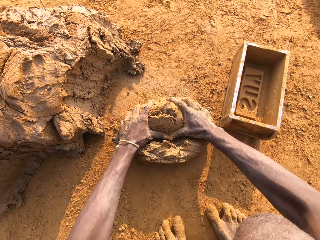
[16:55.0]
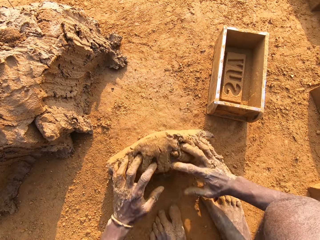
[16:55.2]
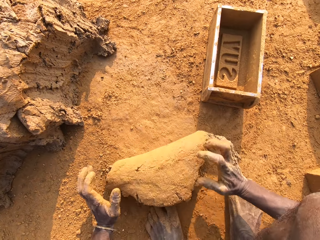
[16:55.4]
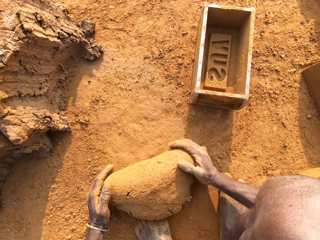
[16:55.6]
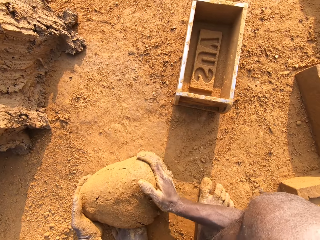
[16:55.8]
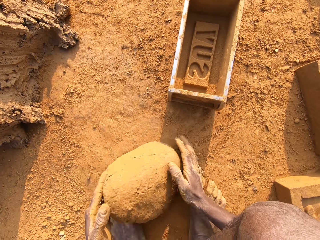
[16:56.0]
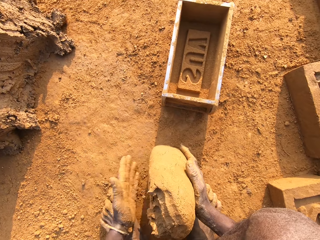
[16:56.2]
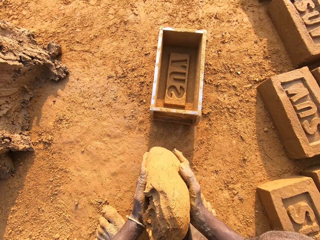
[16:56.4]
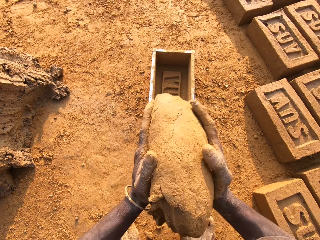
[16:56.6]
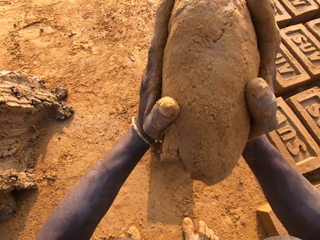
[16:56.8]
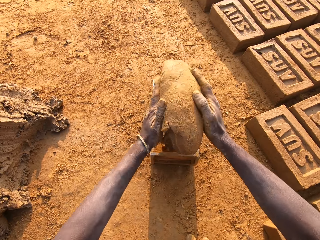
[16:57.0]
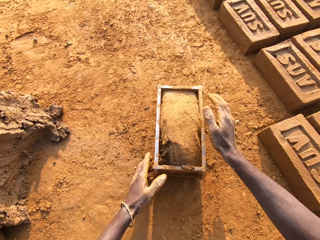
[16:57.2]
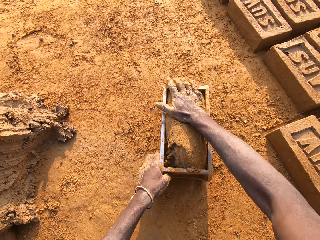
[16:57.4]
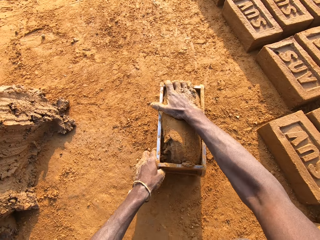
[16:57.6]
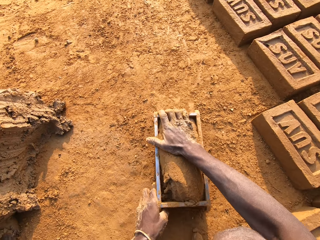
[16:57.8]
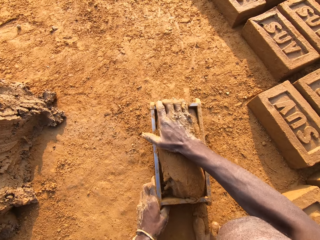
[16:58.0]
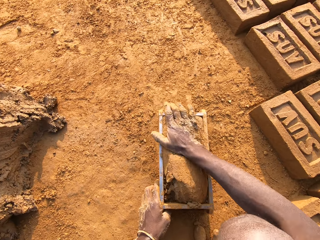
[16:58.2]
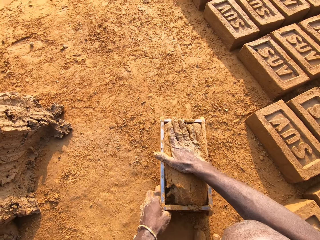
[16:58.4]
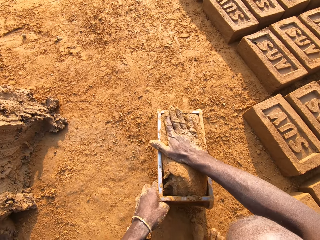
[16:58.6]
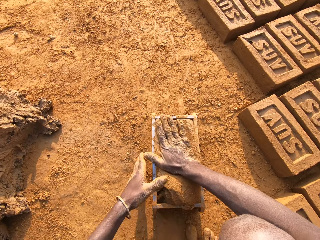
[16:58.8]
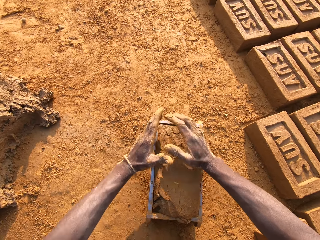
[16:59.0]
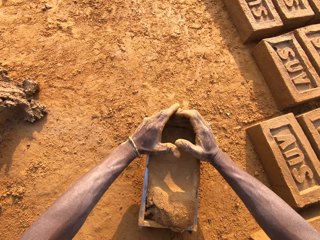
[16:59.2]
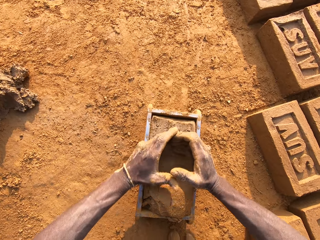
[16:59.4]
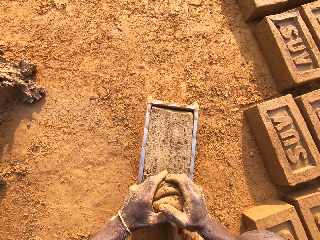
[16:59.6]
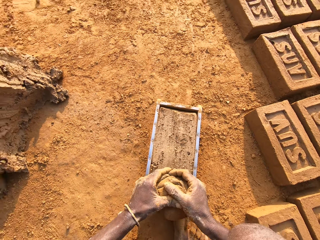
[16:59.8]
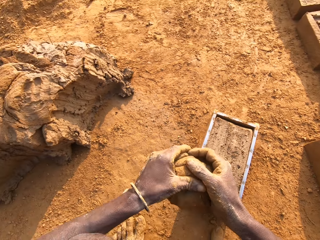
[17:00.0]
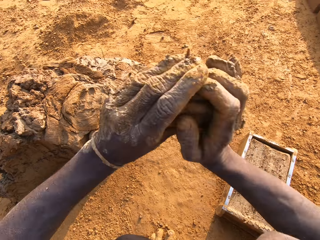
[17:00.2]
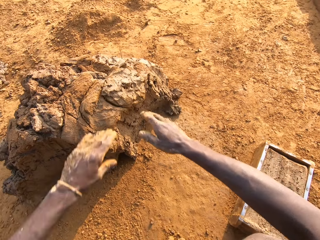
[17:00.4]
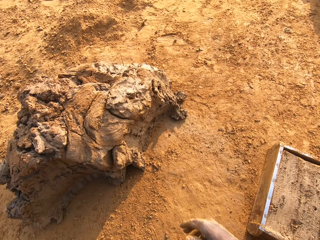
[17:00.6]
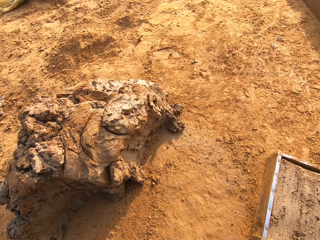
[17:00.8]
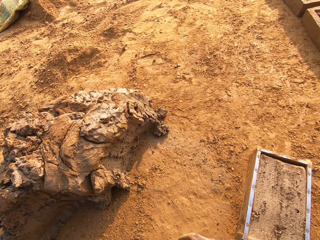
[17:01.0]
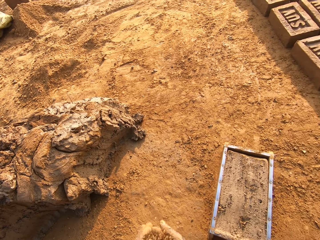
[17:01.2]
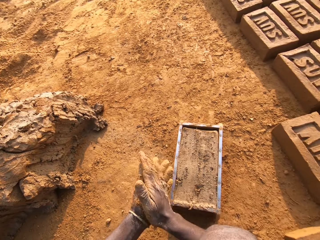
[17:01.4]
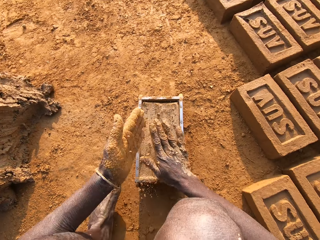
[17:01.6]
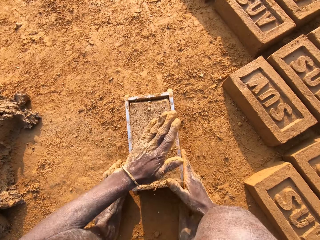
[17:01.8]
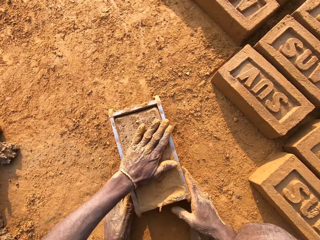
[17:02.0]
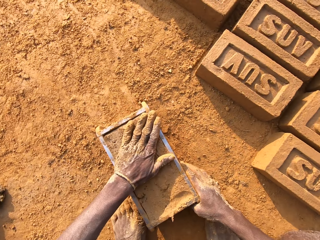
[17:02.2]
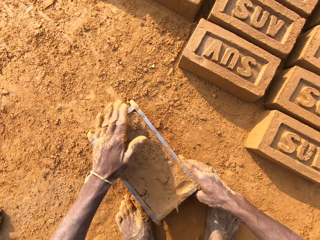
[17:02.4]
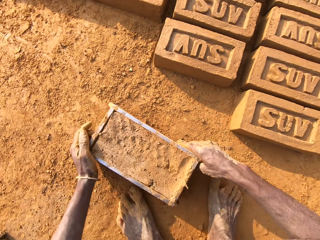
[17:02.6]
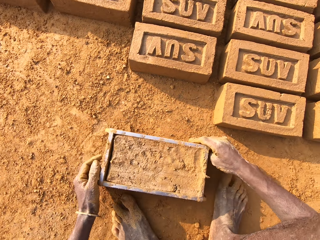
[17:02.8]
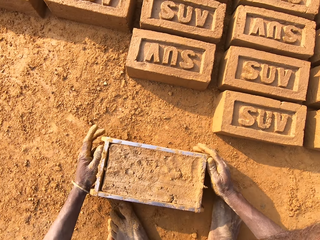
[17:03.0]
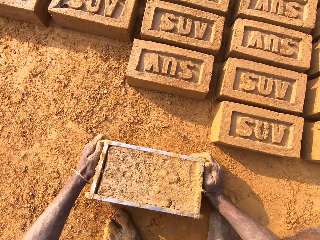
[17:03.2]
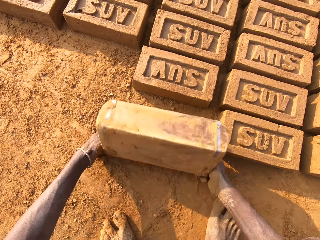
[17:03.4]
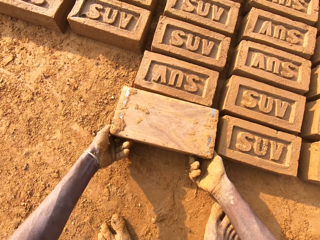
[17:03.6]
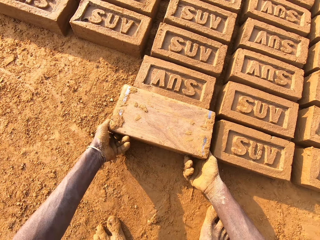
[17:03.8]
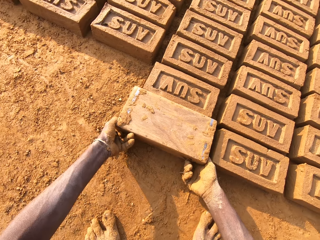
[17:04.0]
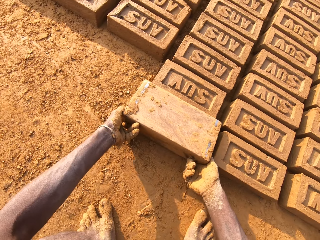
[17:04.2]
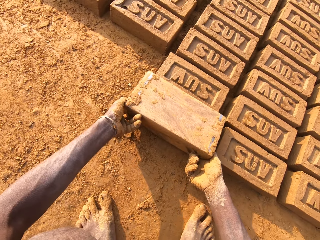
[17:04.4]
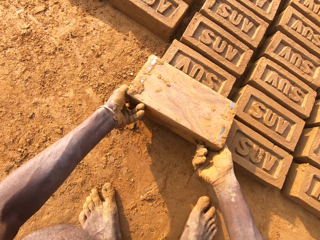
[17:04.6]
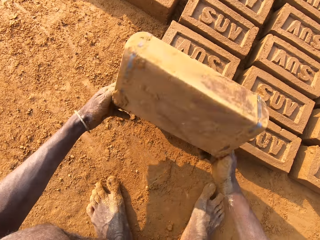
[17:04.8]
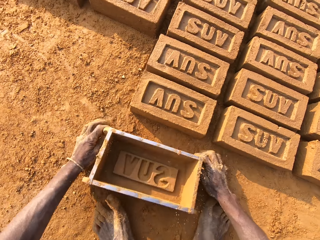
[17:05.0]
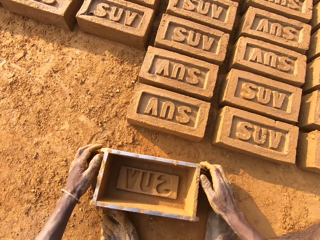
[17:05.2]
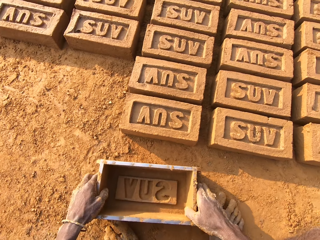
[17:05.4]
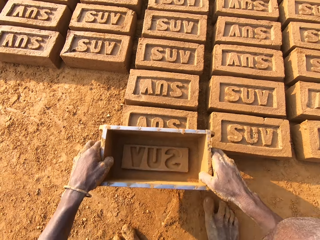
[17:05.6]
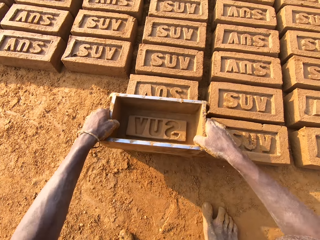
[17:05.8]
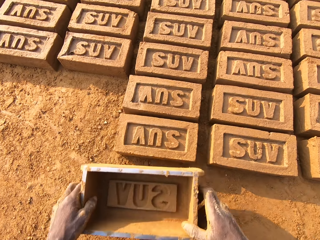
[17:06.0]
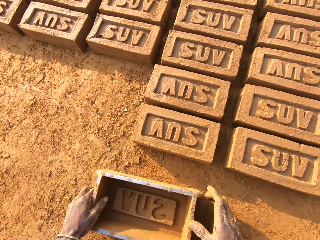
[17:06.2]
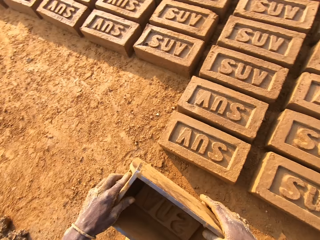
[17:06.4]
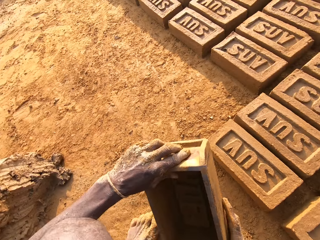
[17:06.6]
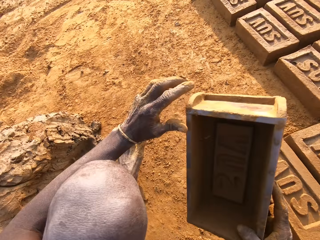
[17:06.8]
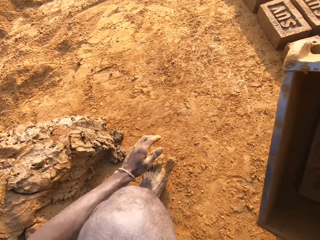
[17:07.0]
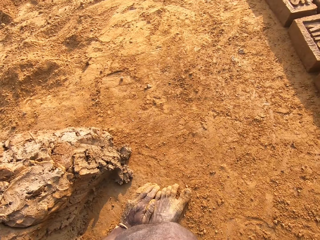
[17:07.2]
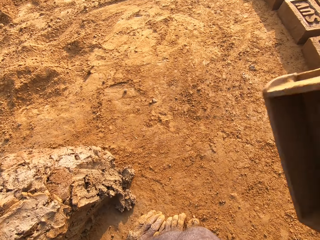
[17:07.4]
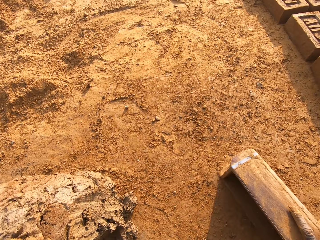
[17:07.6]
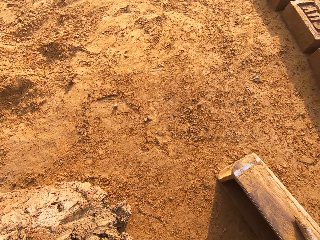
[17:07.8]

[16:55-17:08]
The camera wearer mixes the concrete or mud on the ground with his hands. He carries the concrete from the ground with his two hands. He drops the concrete in his hand in the iron brick mold. He removes the excess concrete from the iron brick mold. He drops the excess concrete on the heap of concrete on the ground. He puts dry soil on the mud in the brick mould. He moulds the brick. He shifts the iron brick mold on the ground with his two hands. He turns the iron brick mold on the ground. He drops the iron brick mold on the ground. He hits the brick with the iron brick mold in his hands. He drops the iron brick mold on the ground.

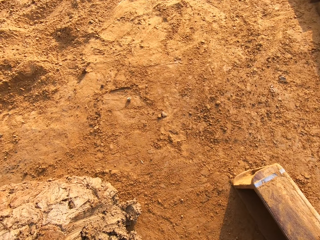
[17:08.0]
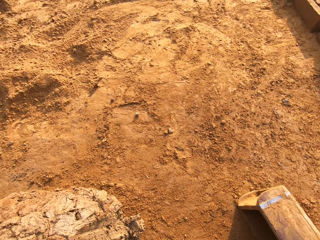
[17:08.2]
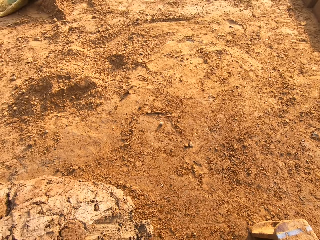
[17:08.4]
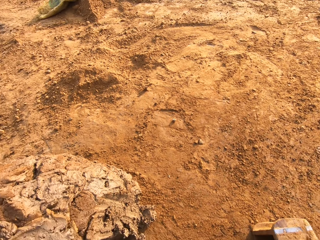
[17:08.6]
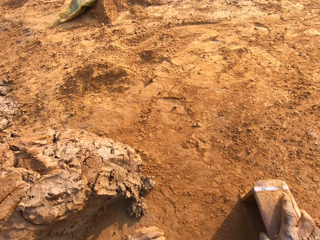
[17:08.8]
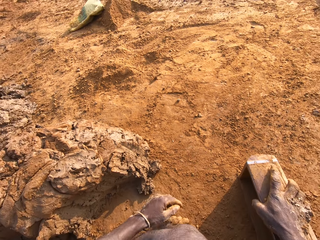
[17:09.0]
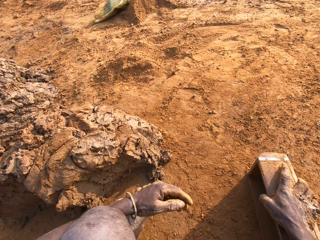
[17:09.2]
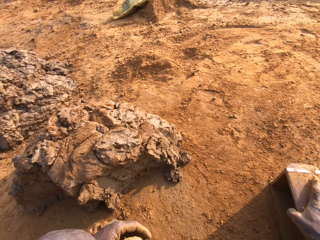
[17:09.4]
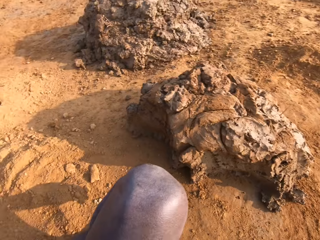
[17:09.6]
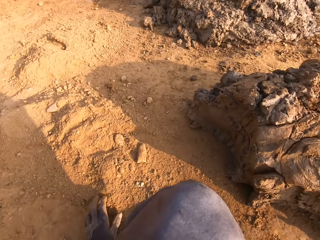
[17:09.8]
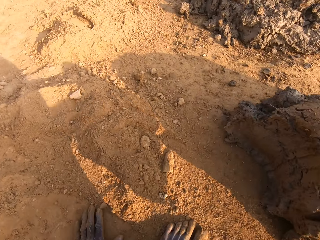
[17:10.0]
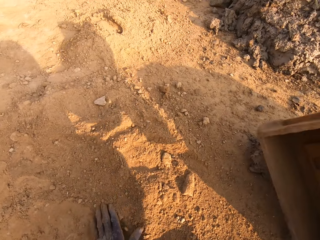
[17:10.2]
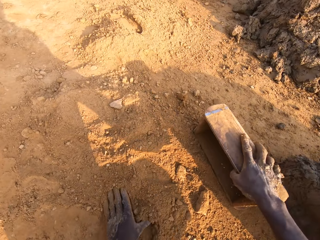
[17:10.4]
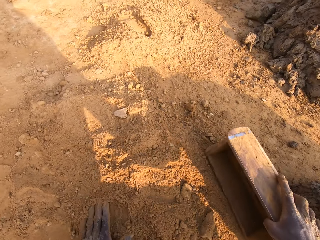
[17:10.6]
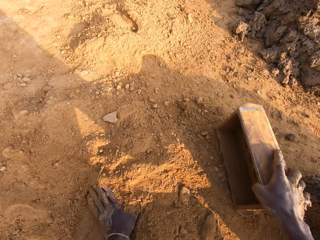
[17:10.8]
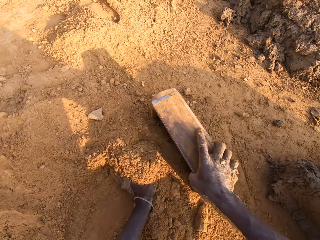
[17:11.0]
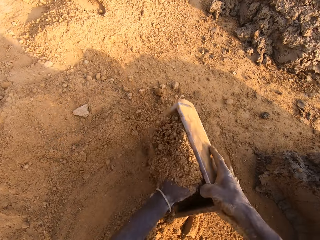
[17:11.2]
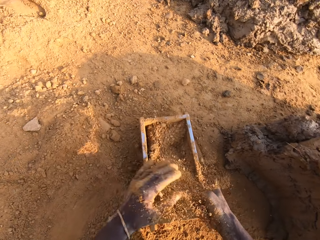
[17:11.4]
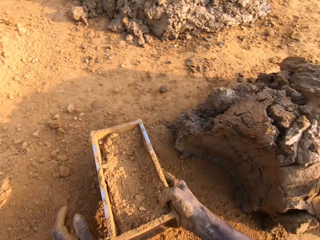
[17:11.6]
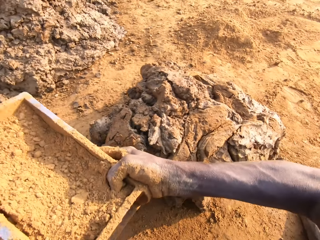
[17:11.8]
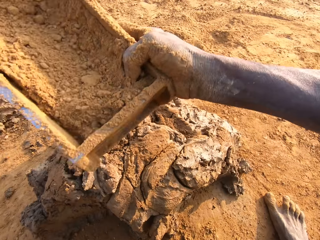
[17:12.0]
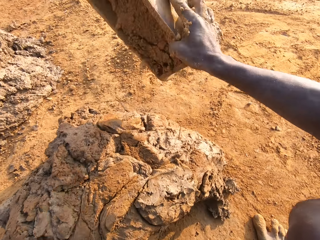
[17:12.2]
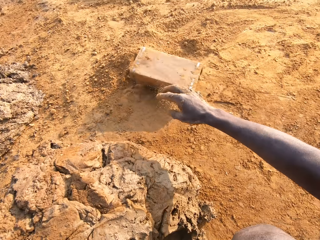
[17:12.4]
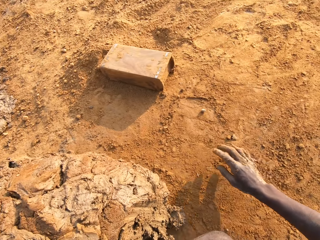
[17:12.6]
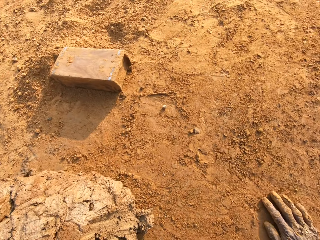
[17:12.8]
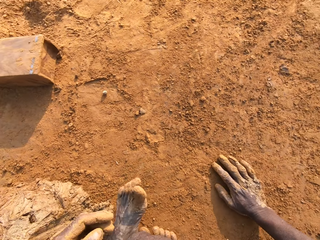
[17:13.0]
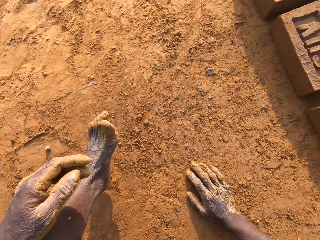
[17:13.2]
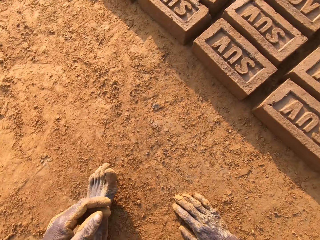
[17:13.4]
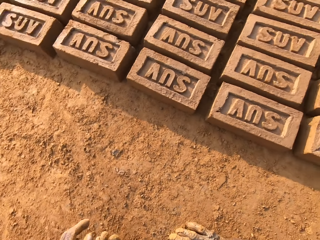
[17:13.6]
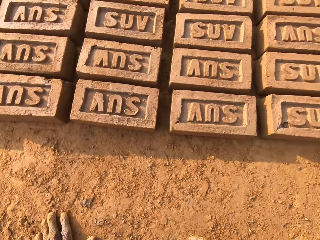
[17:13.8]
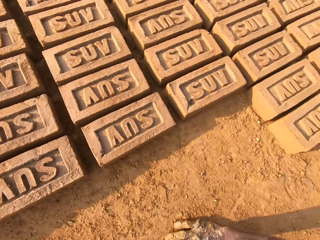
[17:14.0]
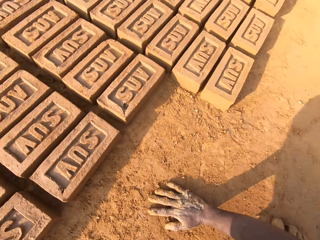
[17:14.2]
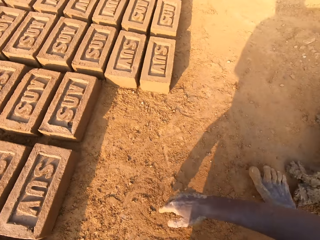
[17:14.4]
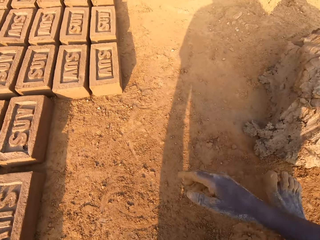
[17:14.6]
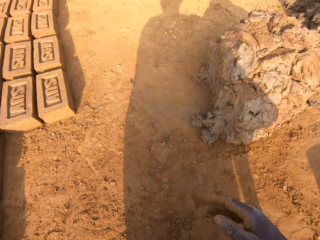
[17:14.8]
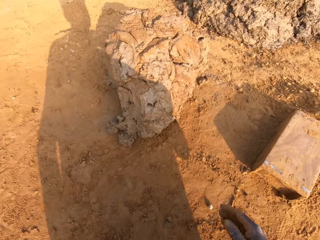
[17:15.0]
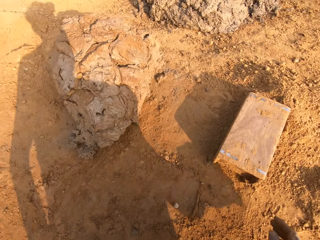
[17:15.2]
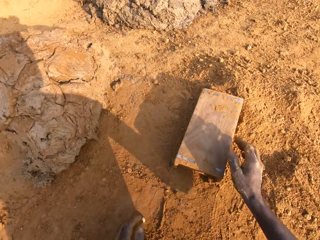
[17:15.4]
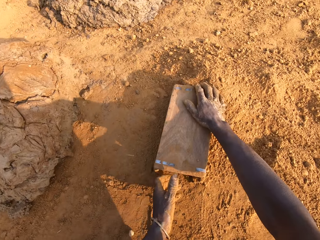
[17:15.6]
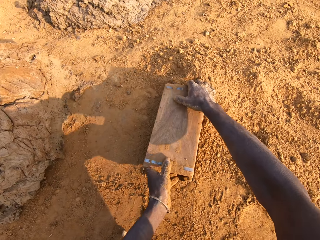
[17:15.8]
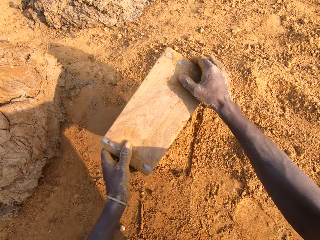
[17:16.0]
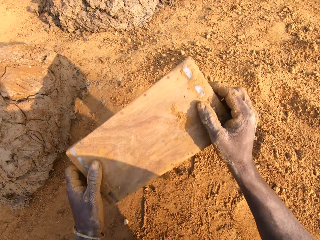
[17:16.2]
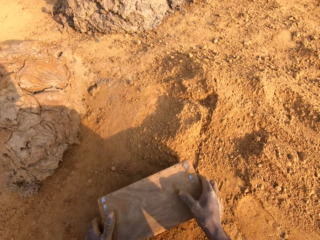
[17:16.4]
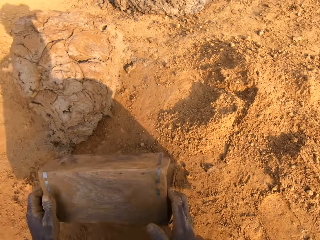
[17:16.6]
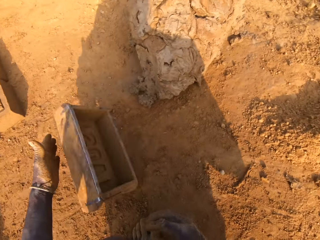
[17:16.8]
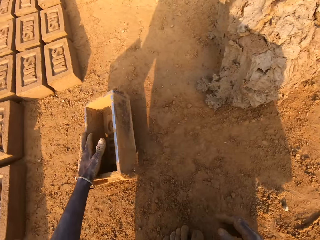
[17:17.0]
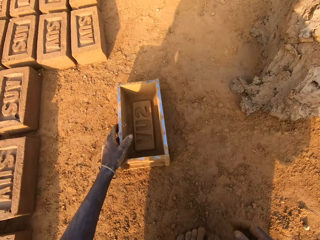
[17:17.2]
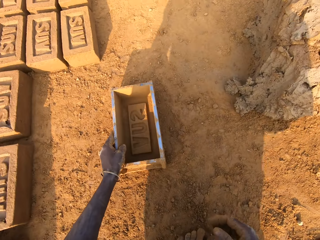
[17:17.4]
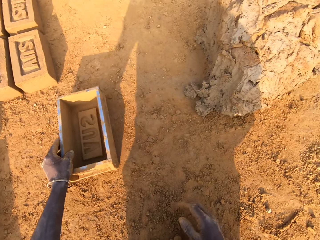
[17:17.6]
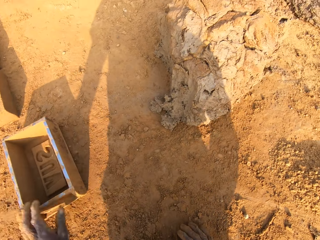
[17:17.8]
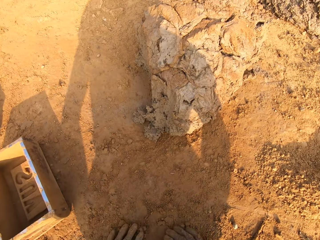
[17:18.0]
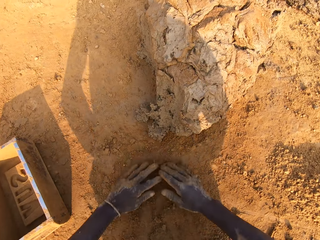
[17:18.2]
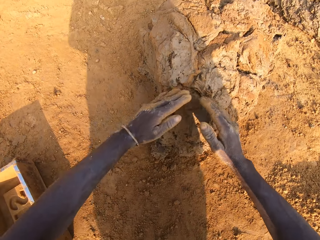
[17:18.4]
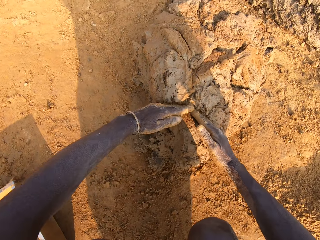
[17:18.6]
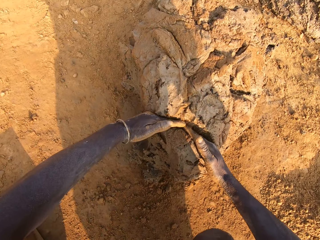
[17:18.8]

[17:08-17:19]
The camera wearer stares around. He pours sand into the iron brick mold with his left hand. He drops the iron brick mold with the sand on the ground. He stares around. He turns around. He picks up the iron brick mold from the ground with his two hands. He turns the brick mould. He drops the iron brick mold on the ground.
